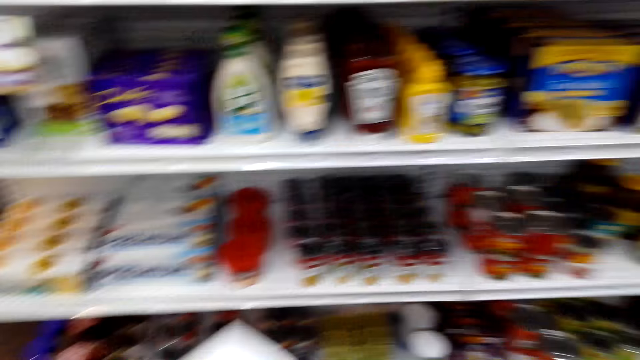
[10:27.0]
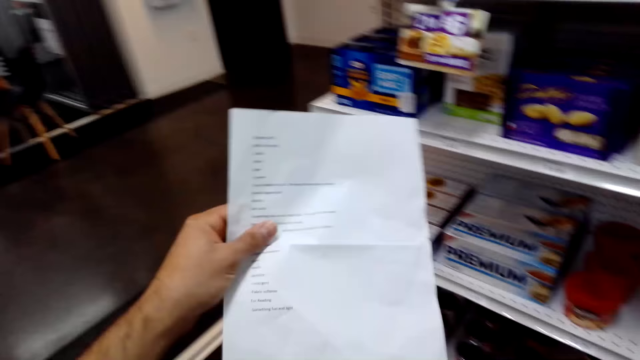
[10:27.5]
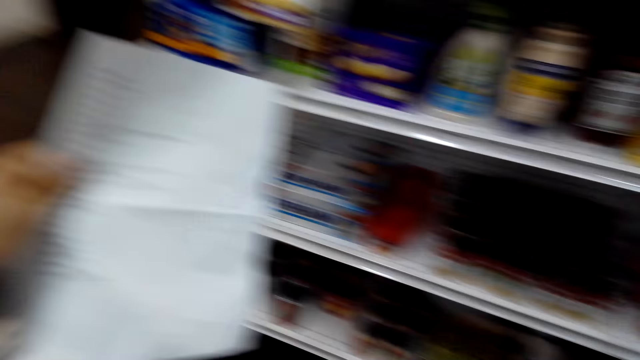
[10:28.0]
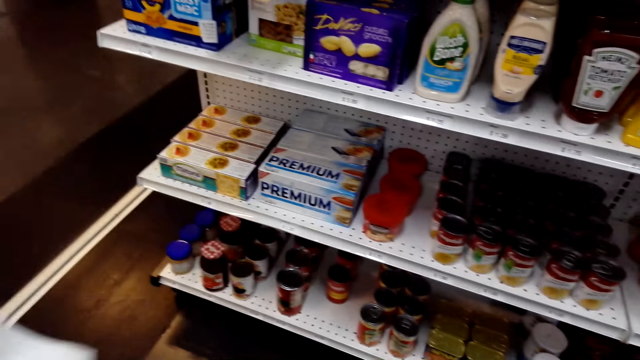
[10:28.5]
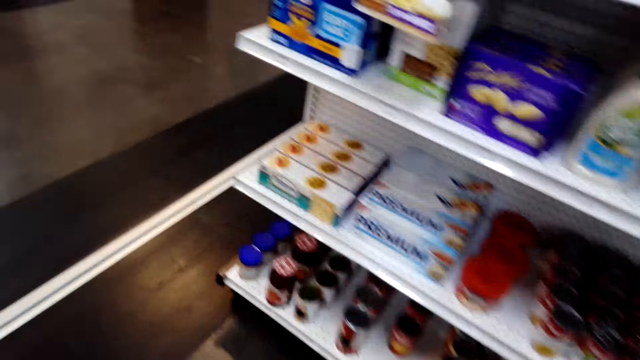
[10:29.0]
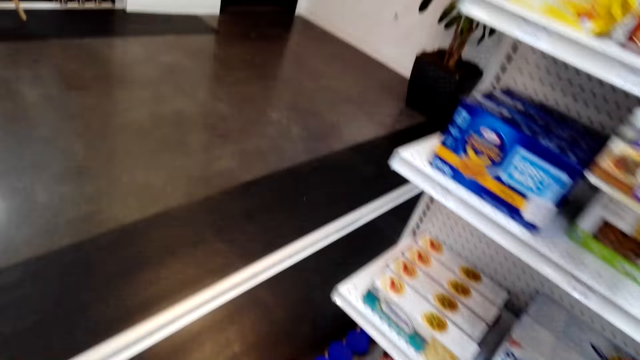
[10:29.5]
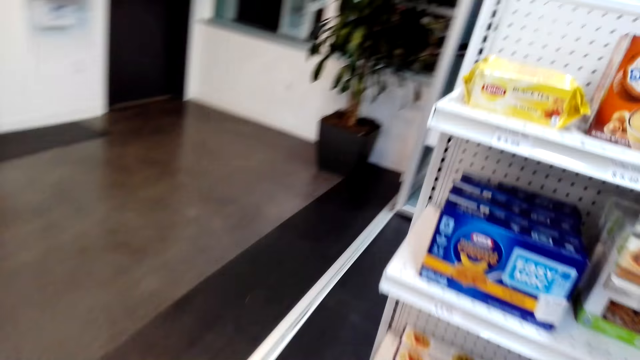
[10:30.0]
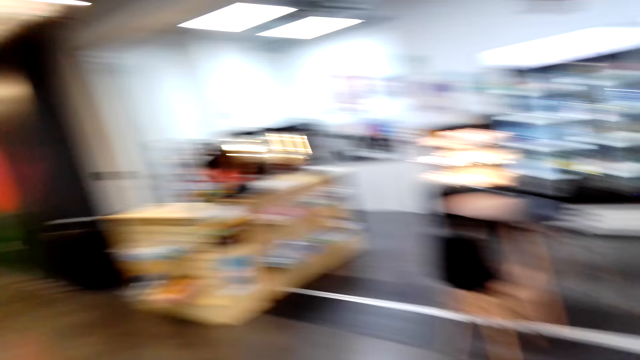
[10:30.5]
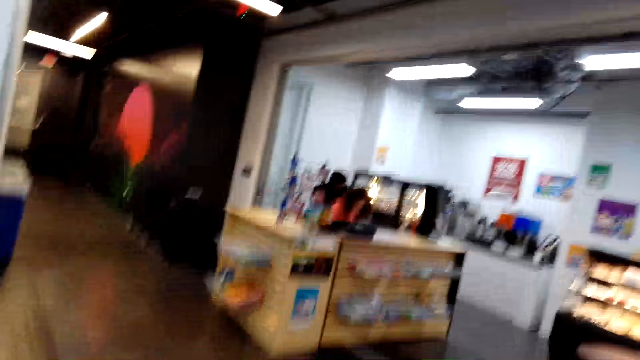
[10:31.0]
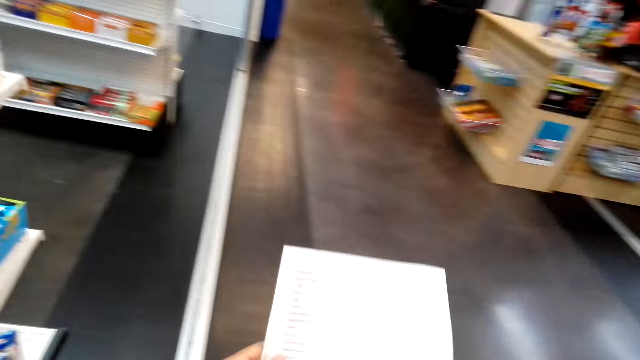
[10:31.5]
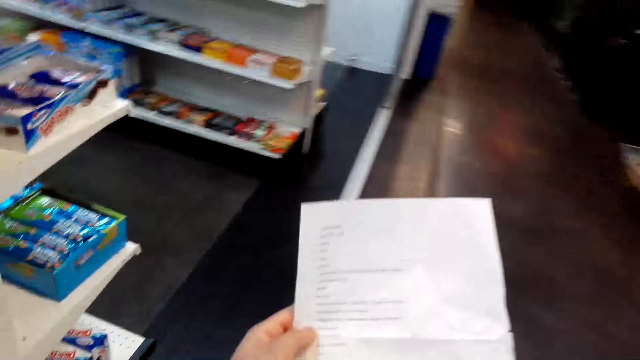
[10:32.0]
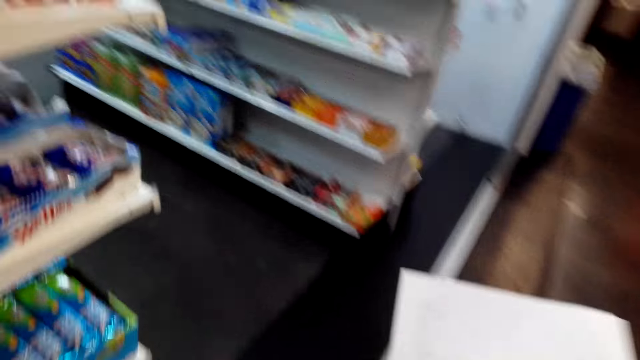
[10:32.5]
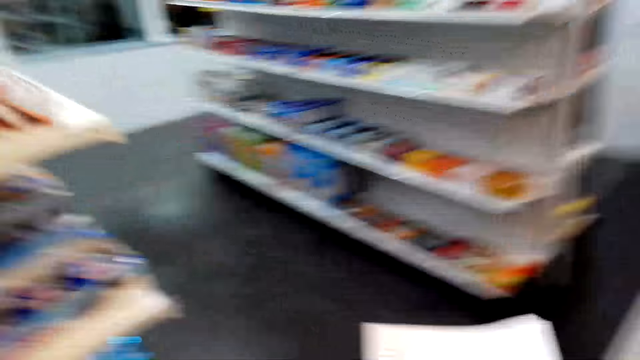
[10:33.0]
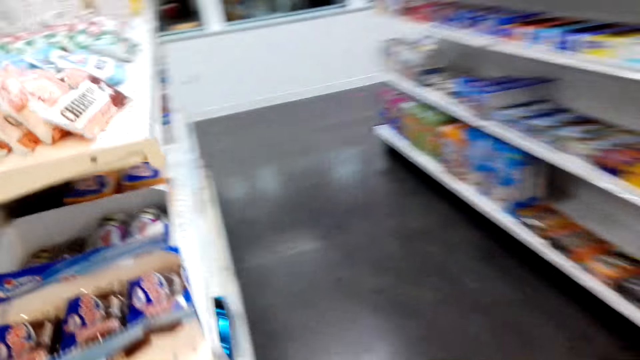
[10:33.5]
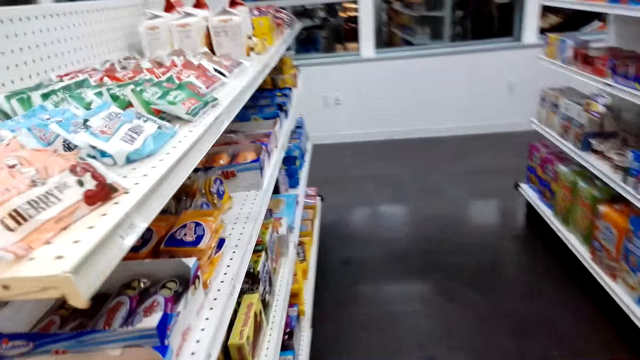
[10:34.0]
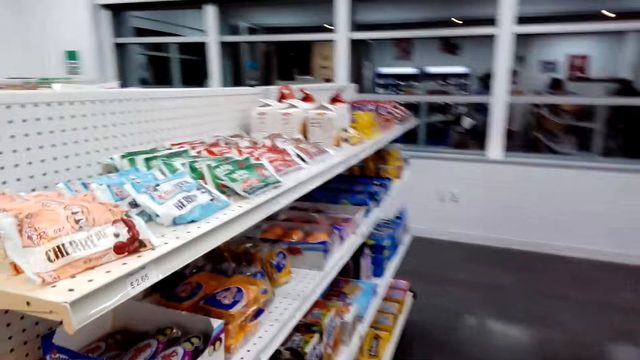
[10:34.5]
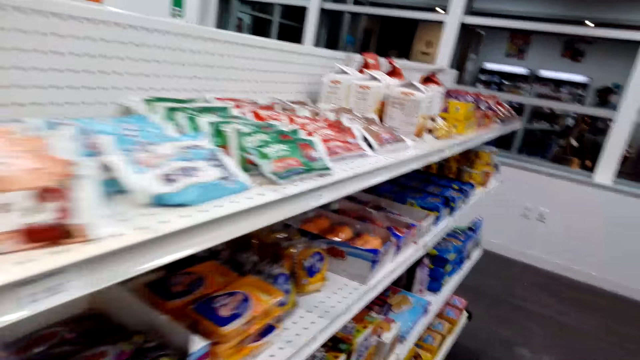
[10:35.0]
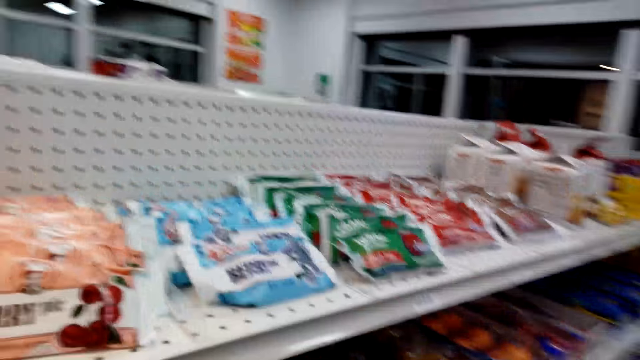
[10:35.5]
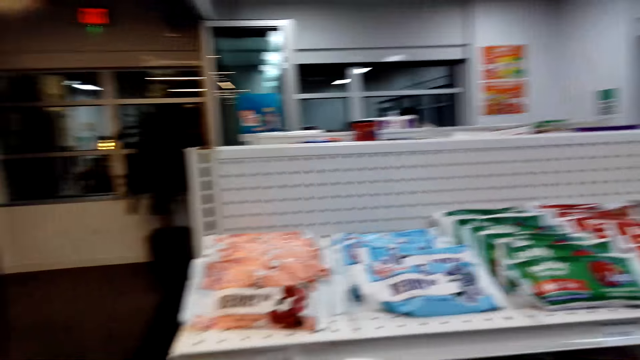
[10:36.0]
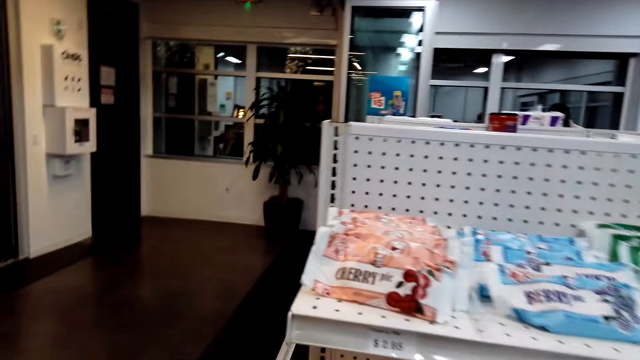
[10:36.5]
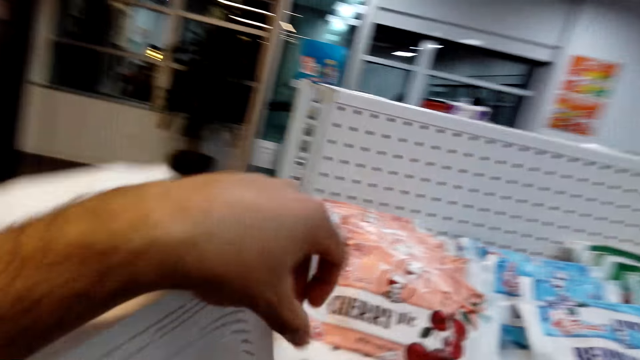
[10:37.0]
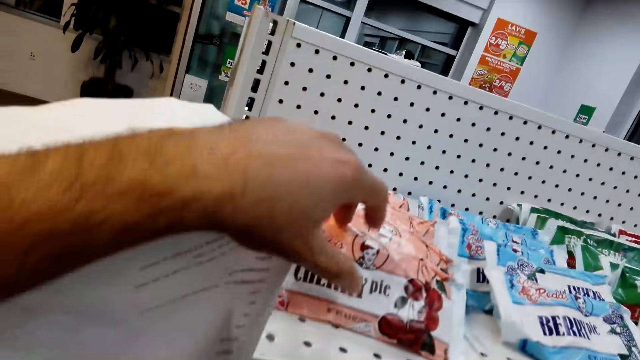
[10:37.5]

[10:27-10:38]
The camera wearer reads a paper. They walk around the shop and look around. They read the paper. They walk around the shop.

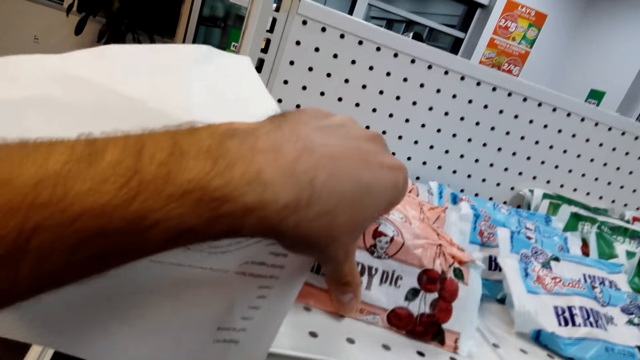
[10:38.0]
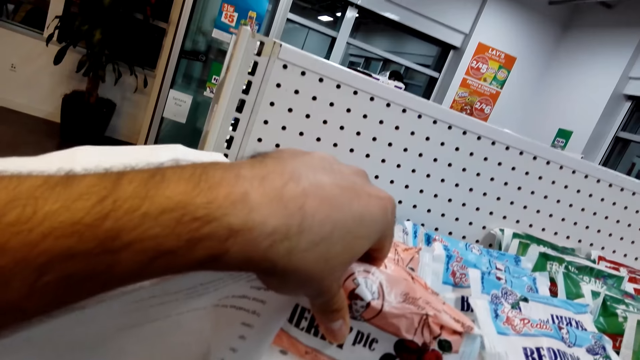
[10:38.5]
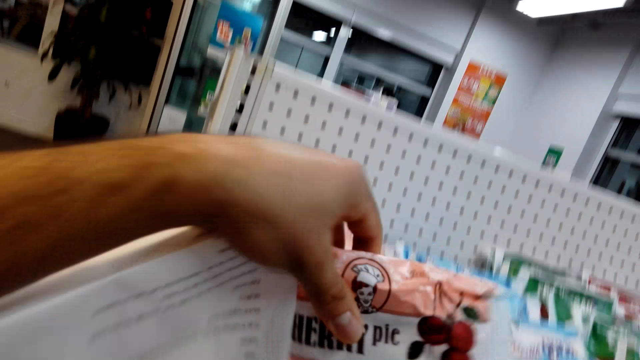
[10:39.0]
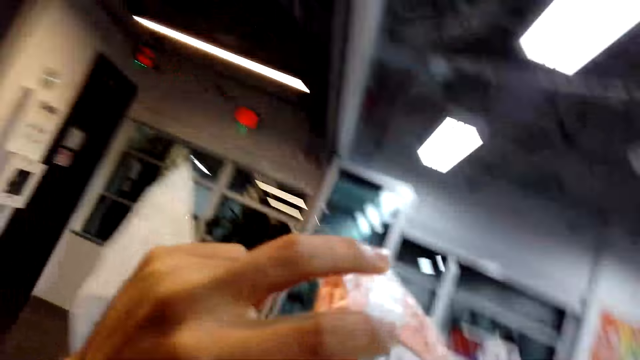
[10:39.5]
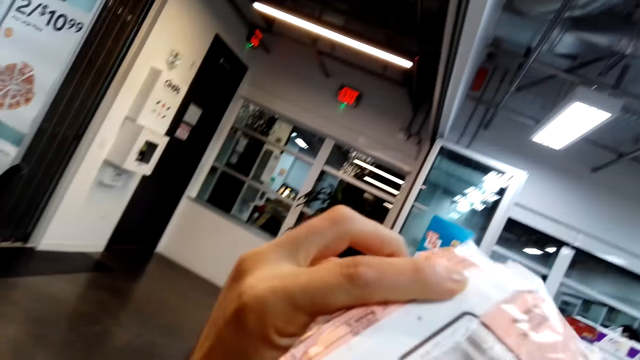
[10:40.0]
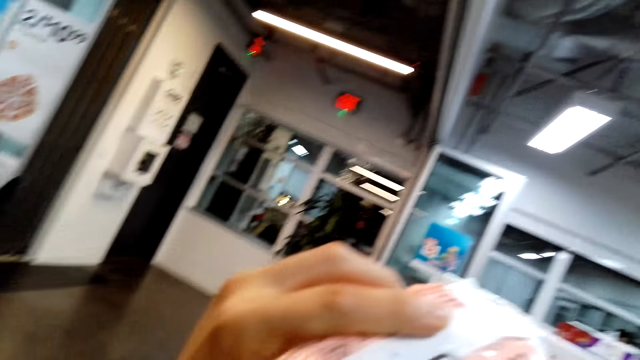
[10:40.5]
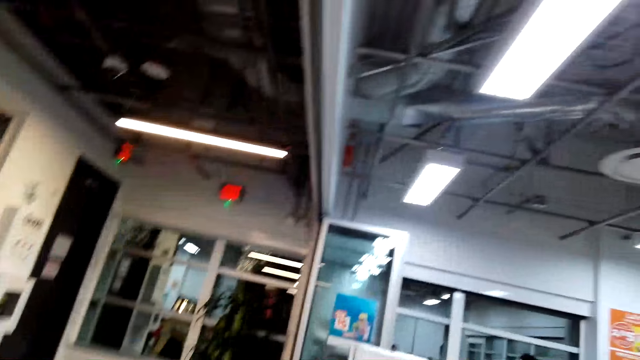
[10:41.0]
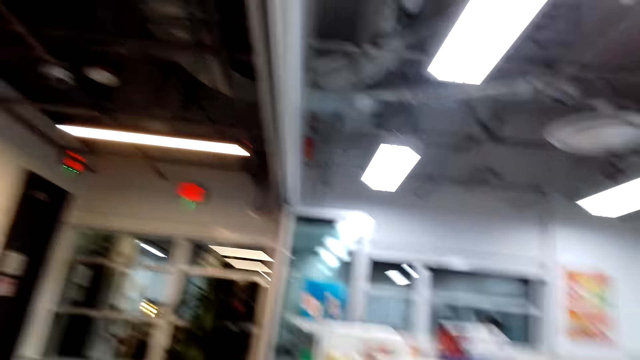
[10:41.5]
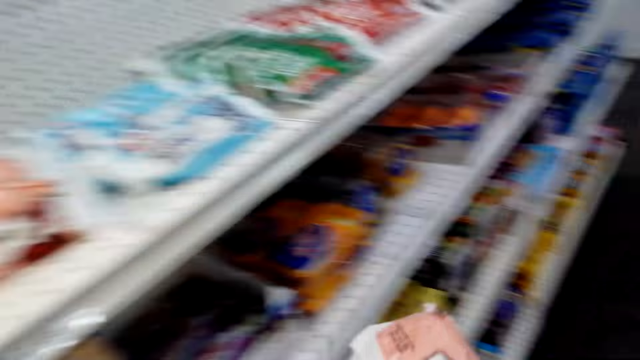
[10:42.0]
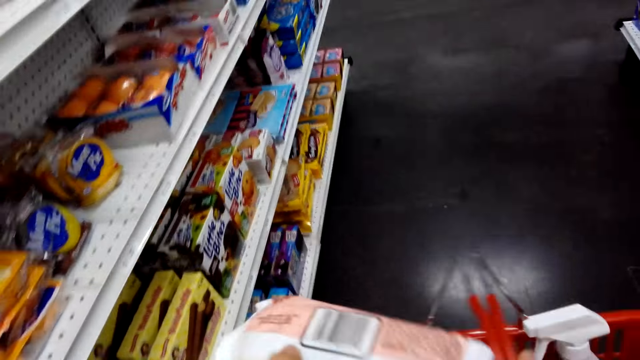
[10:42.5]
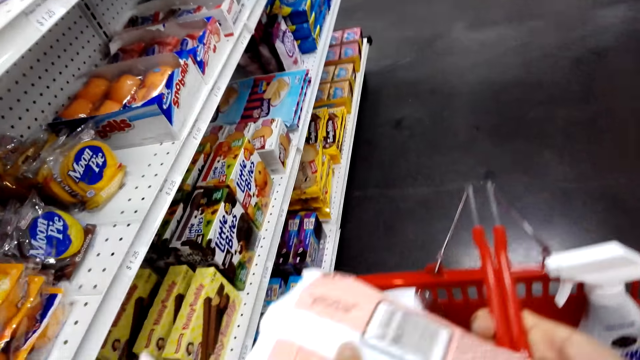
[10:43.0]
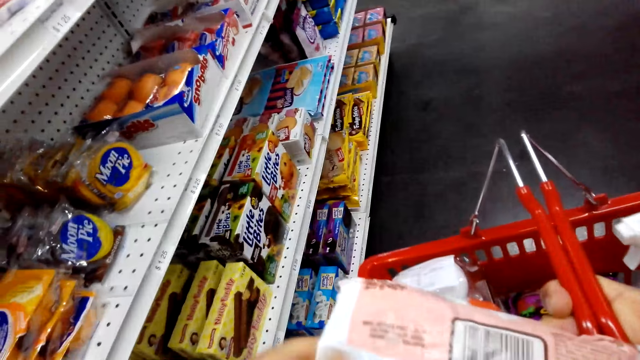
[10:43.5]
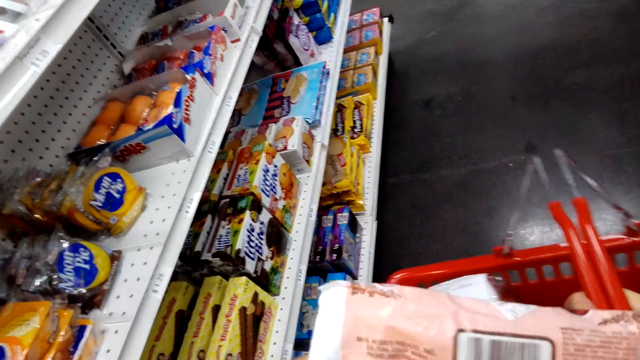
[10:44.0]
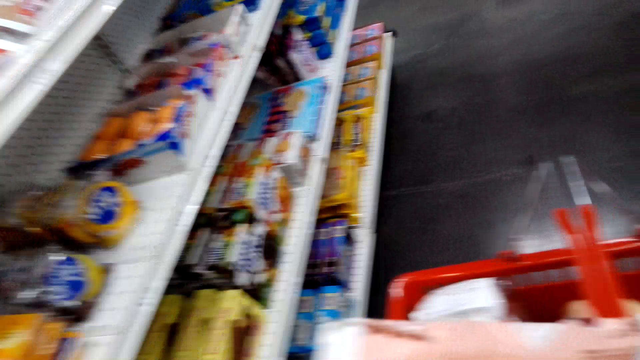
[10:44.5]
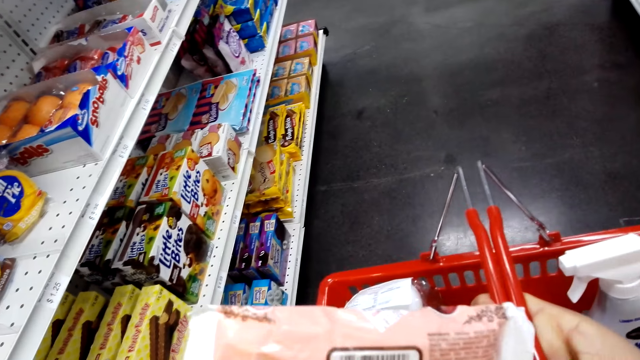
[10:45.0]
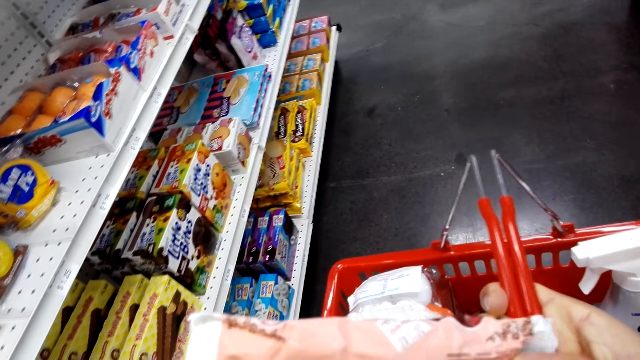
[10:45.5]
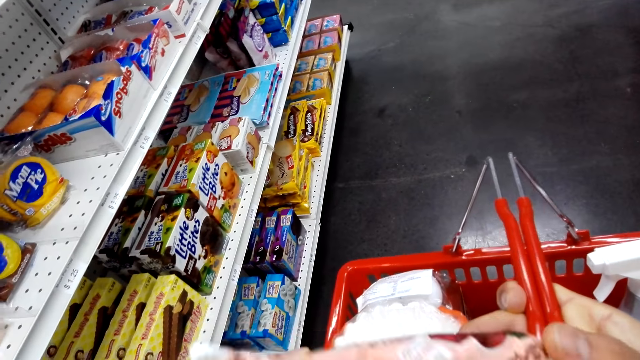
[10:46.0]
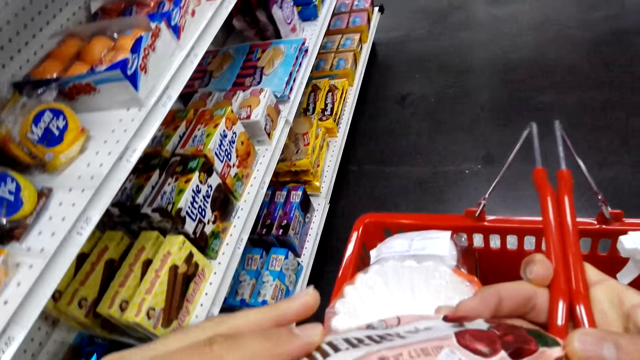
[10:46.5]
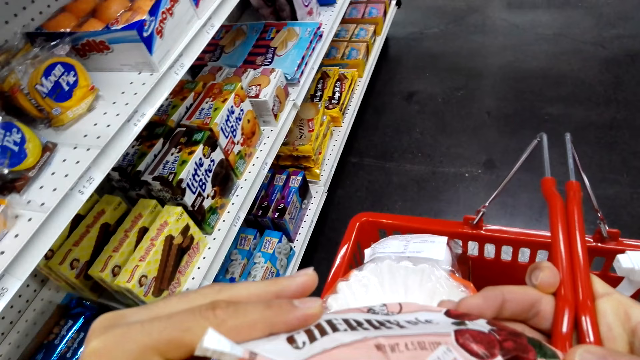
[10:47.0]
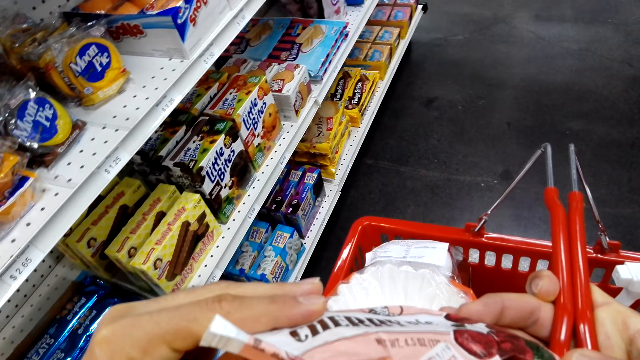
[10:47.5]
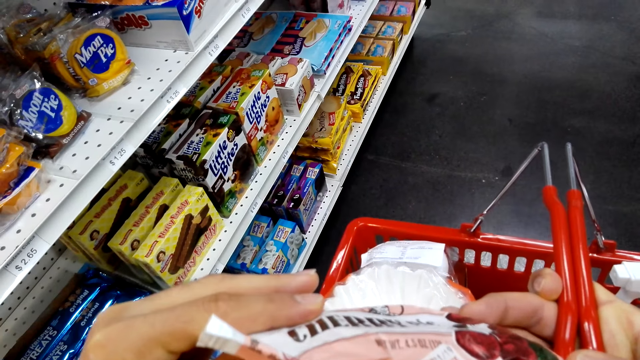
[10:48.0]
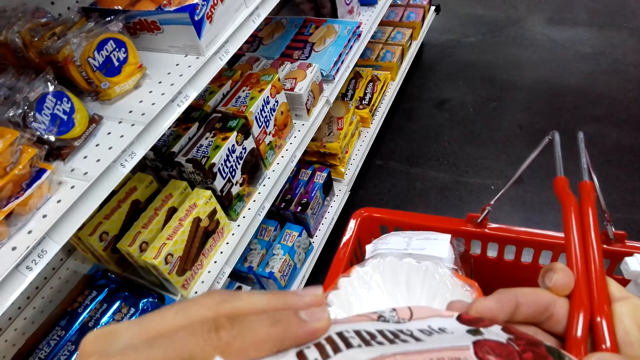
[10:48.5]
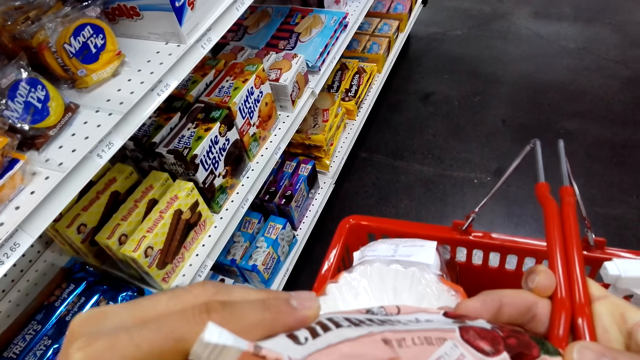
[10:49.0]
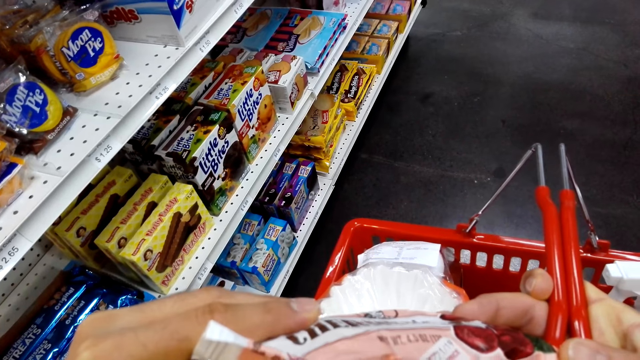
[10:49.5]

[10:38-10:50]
The camera wearer picks an item or product from the shelf. They move around the shop. They put the item on a shopping bucket. They hold a carrier. They inspect the product.
